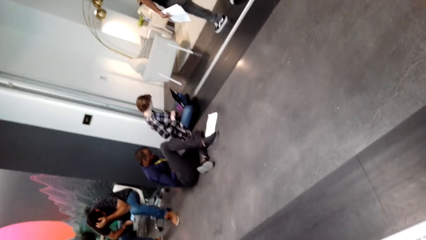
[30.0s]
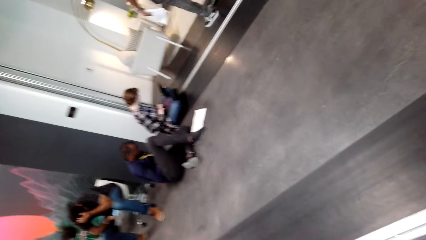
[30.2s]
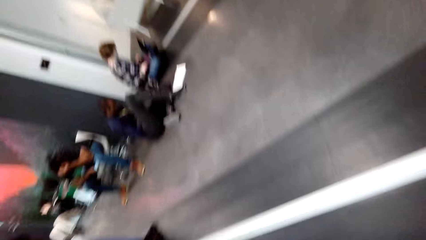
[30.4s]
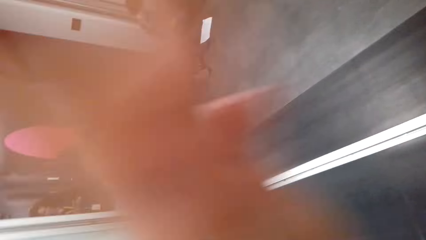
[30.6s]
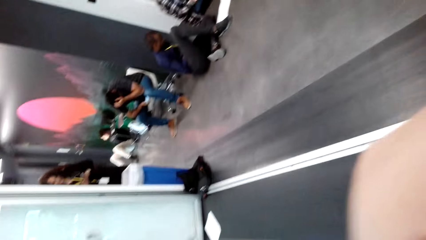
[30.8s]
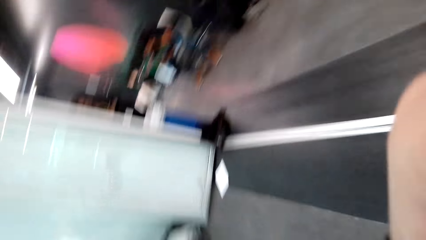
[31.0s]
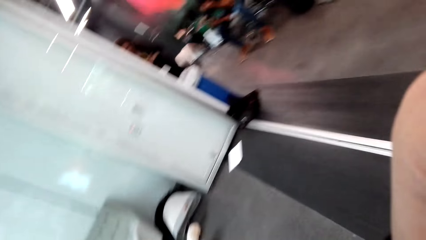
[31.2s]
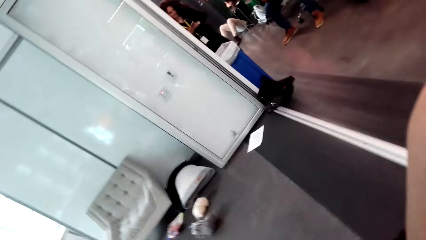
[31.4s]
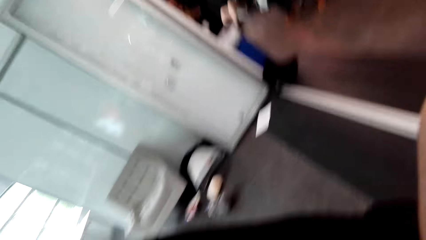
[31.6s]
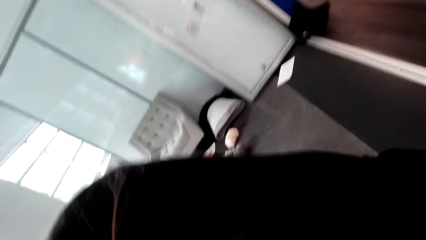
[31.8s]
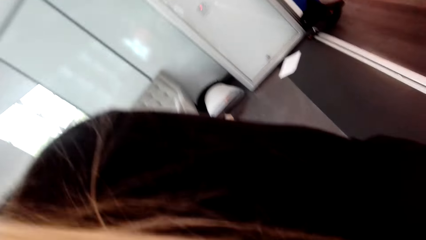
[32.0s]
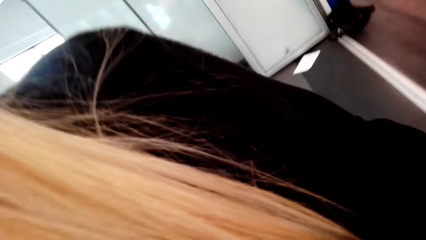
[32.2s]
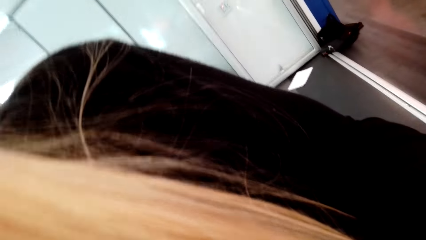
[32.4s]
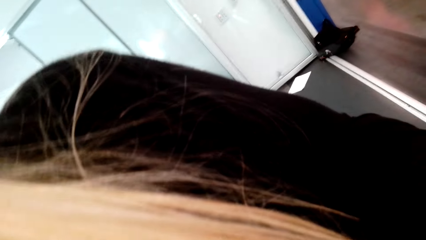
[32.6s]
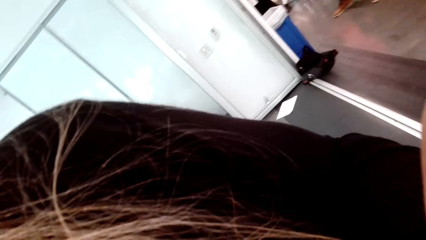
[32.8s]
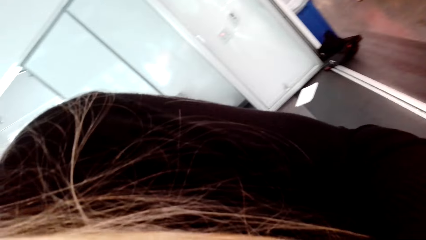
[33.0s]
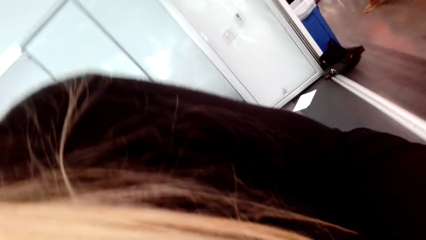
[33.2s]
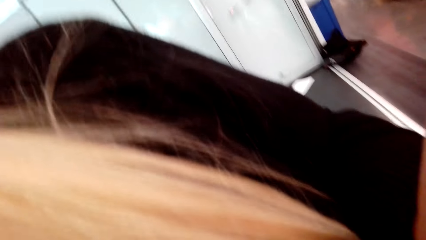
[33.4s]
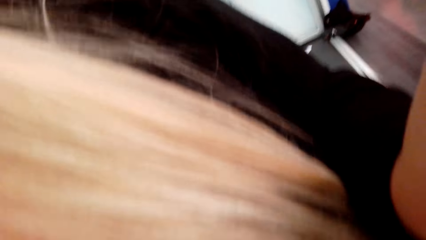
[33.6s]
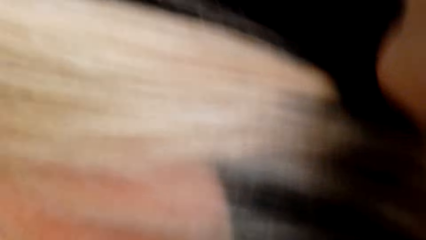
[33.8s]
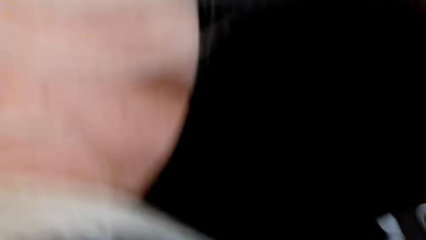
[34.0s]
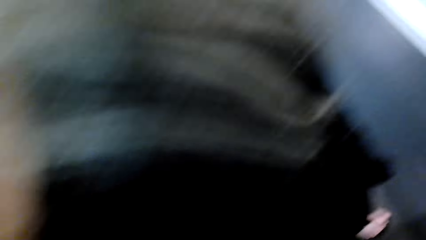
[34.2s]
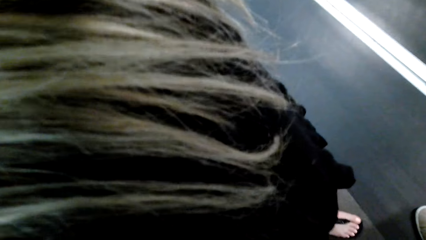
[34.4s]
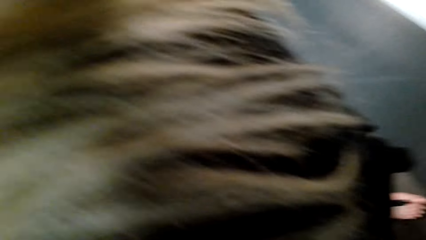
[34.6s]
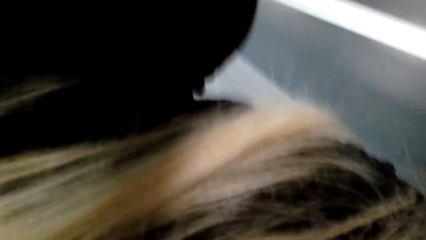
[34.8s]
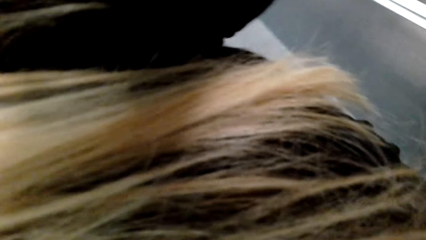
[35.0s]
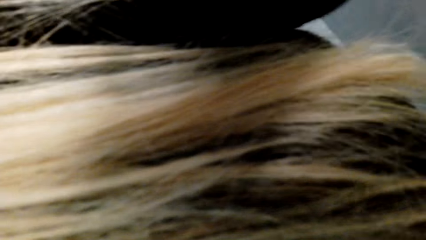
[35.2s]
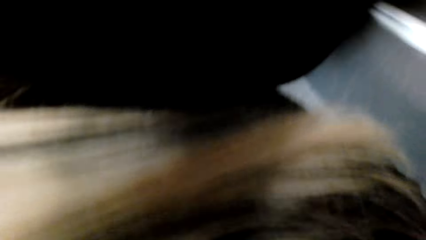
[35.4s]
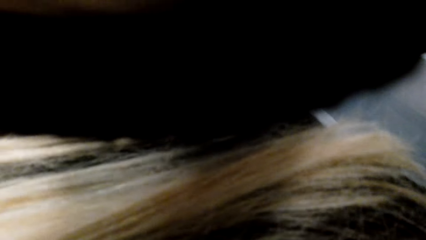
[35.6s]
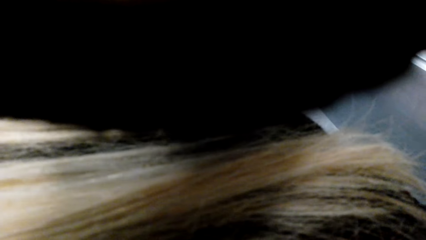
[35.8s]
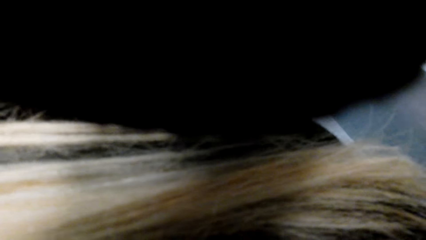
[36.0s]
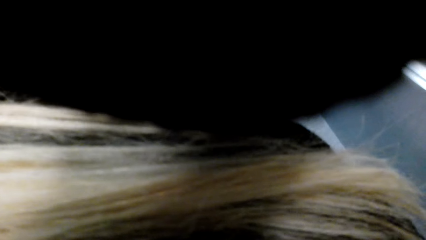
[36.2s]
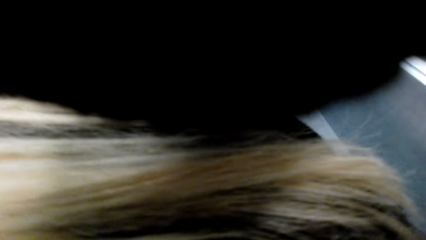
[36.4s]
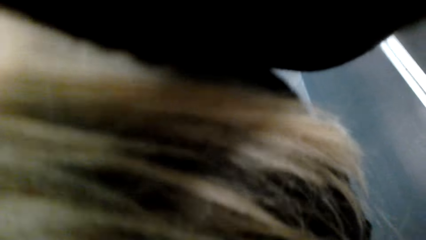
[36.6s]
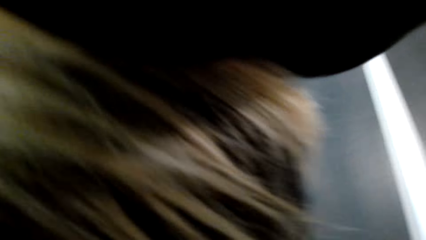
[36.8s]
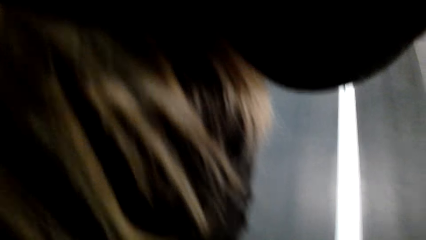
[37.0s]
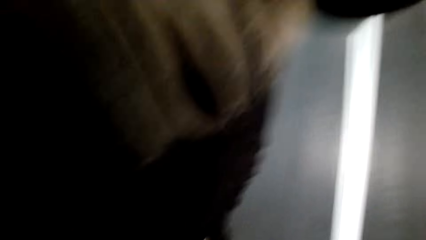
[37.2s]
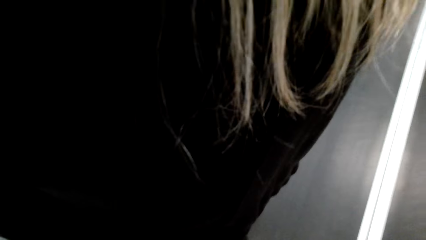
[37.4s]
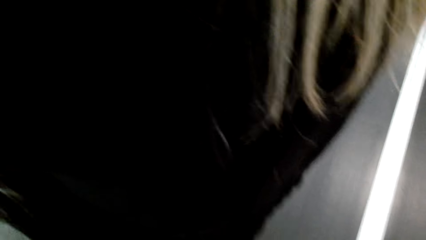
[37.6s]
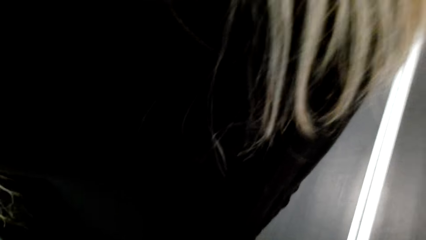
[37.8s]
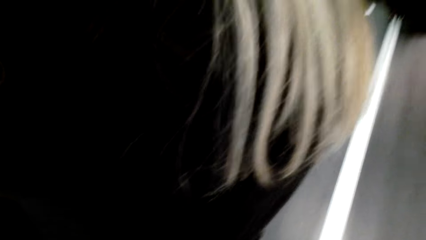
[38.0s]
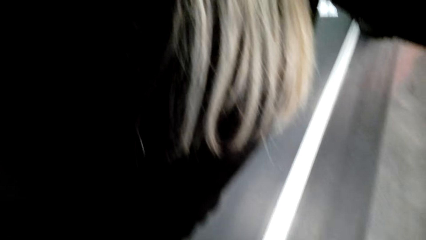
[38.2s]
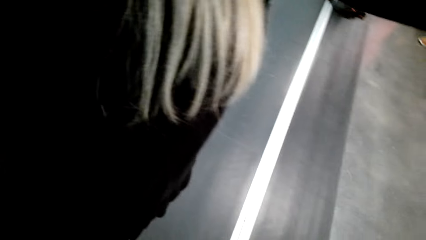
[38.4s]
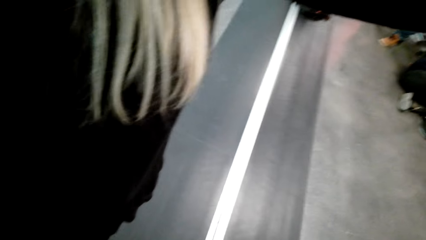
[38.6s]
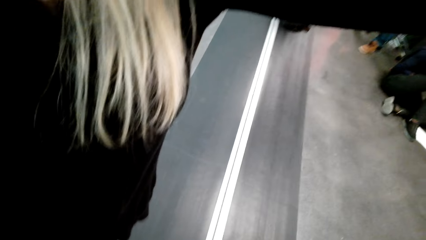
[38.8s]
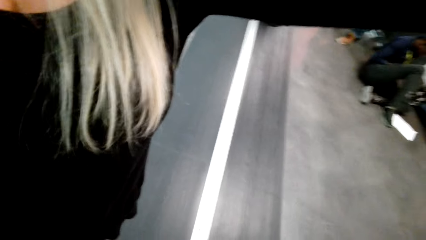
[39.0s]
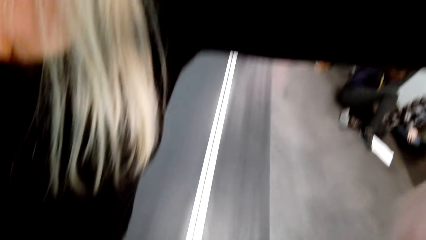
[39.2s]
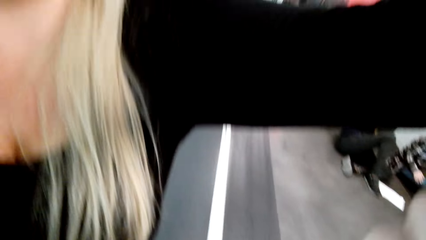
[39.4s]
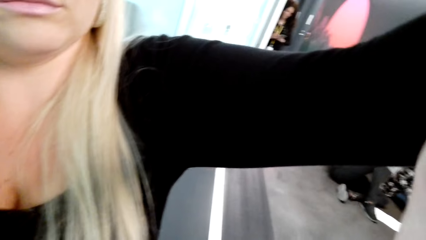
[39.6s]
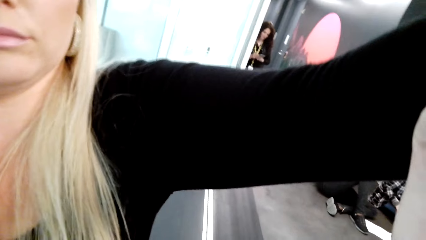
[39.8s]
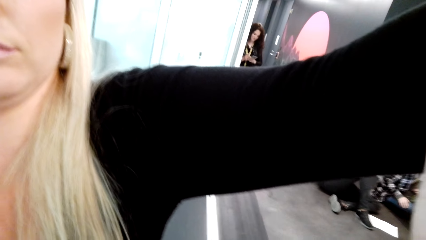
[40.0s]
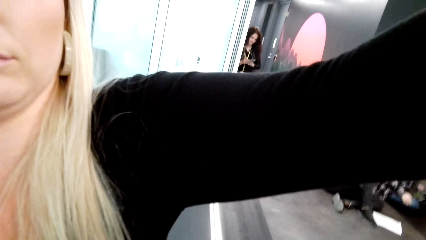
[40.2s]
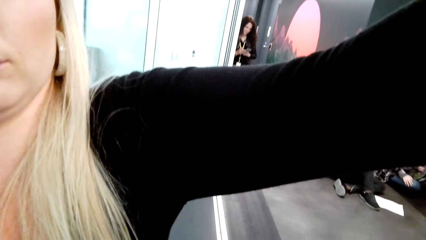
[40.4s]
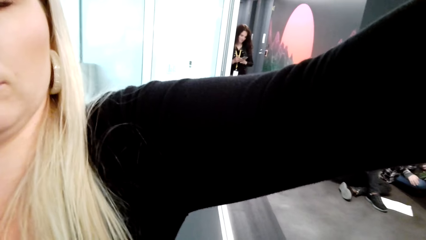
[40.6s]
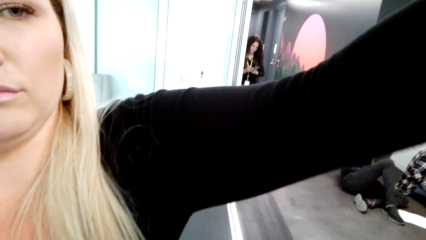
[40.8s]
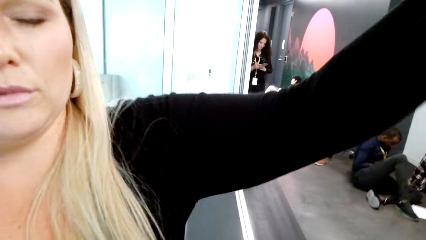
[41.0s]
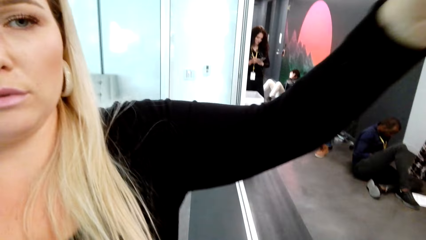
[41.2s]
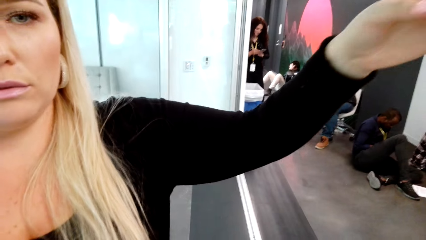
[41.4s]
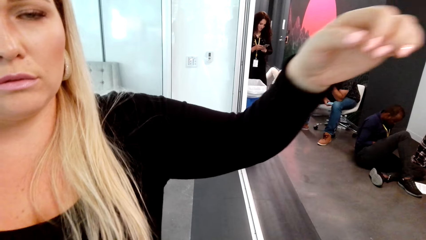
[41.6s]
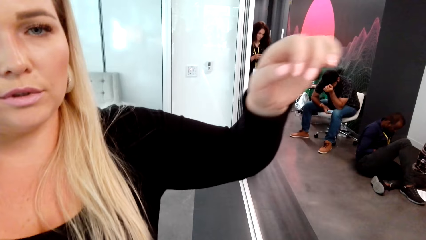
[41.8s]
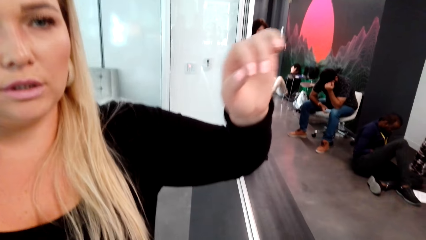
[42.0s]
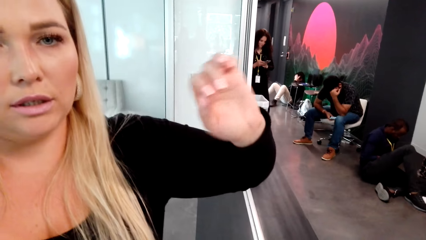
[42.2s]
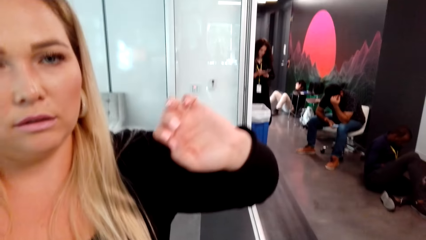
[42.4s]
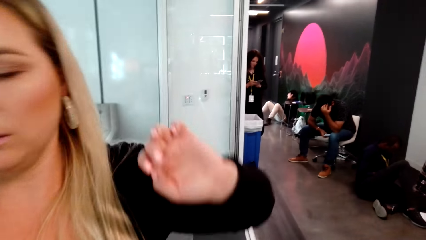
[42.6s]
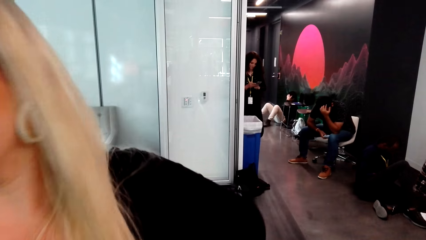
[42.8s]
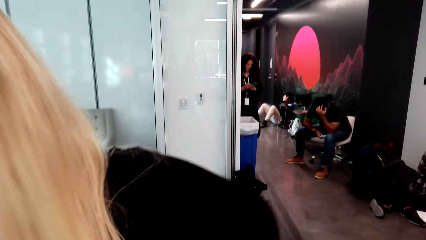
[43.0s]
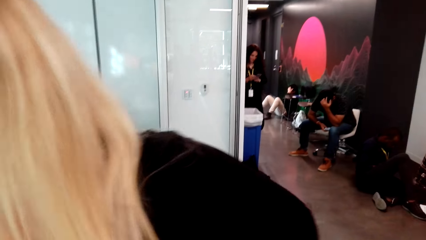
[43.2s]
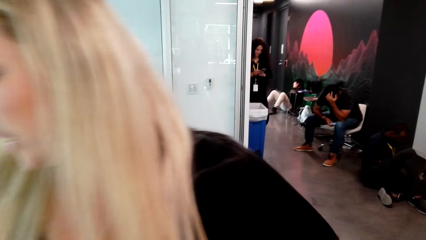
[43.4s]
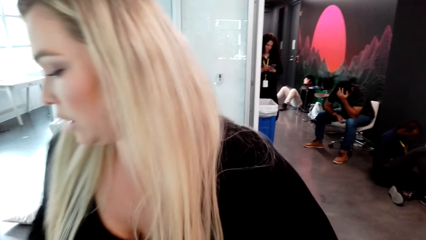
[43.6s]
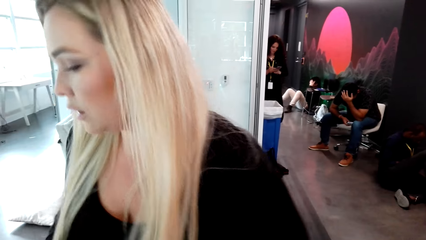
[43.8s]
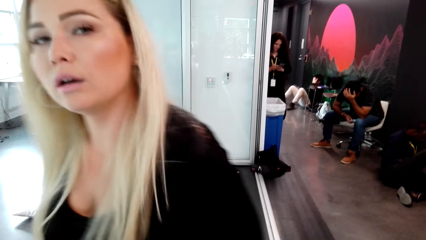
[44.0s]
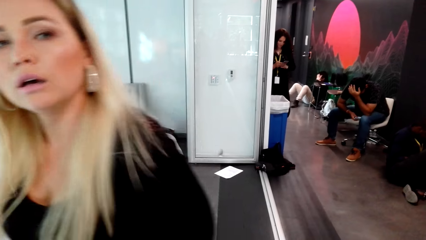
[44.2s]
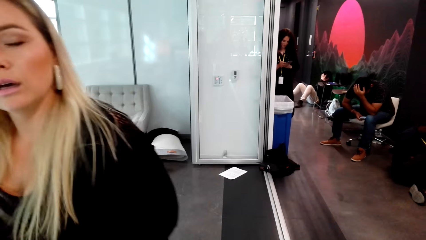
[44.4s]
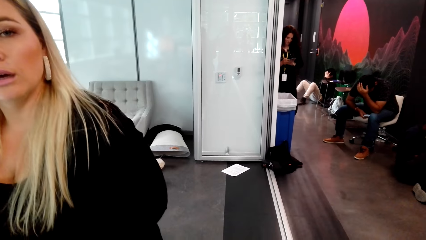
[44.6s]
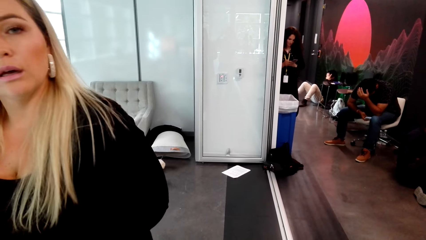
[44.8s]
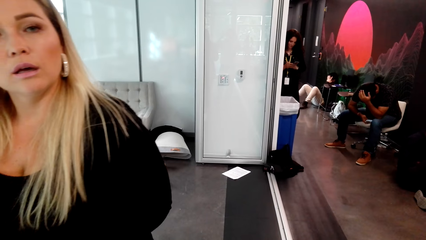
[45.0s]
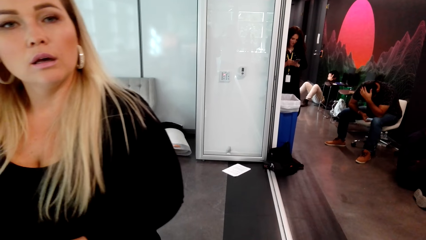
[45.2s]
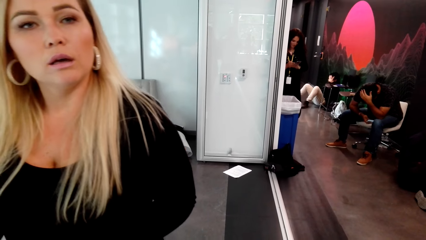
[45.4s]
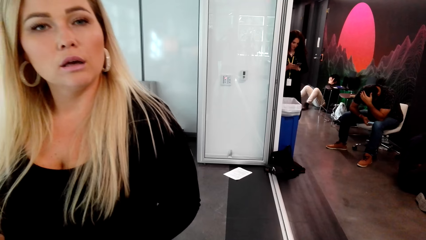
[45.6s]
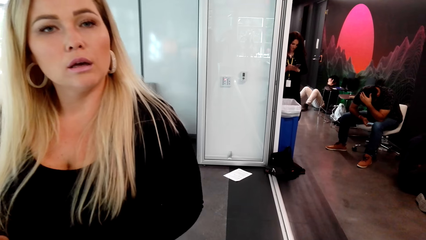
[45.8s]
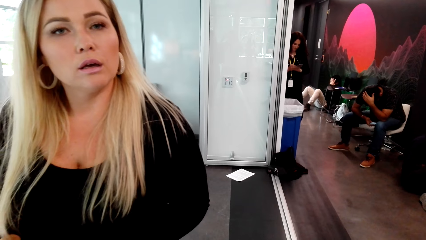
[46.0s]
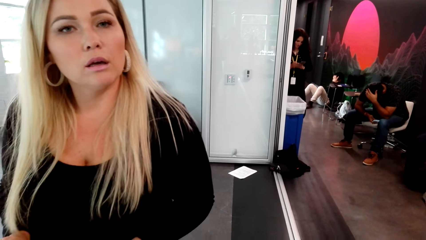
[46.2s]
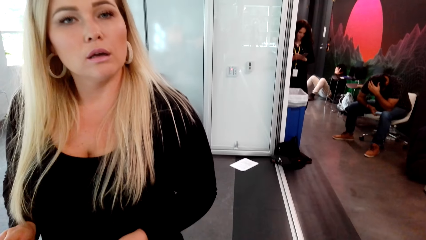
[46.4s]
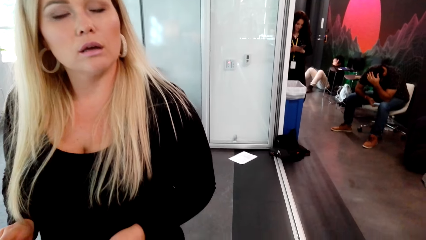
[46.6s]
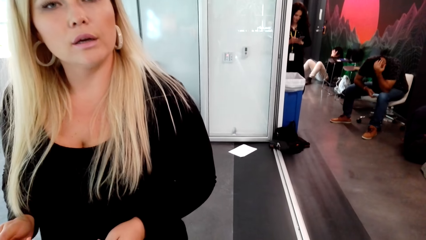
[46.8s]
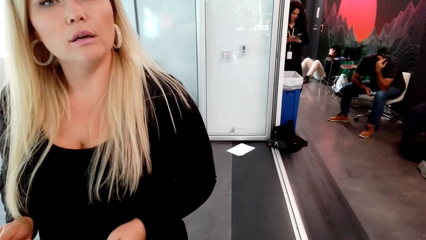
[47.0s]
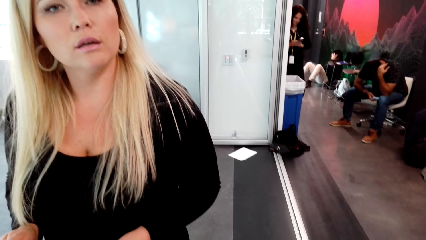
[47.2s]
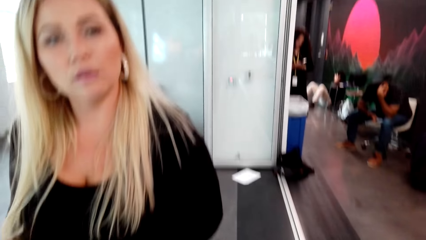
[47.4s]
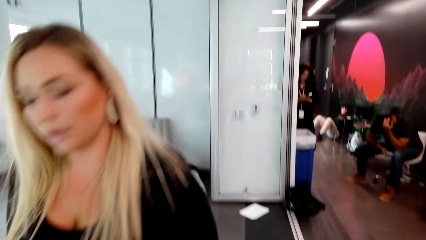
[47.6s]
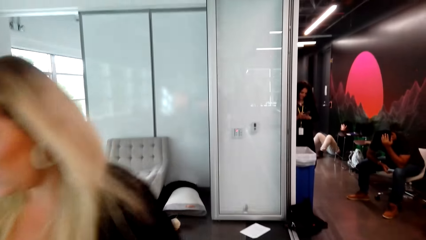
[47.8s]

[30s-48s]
The camera wearer looks around the room. A lady adjusts the camera. The lady raises her left hand. The lady talks to the camera wearer. The camera wearer talks to the lady.
